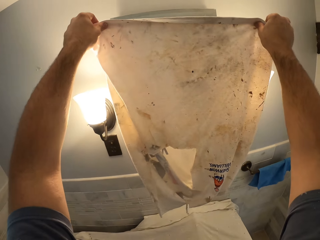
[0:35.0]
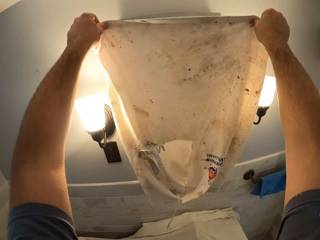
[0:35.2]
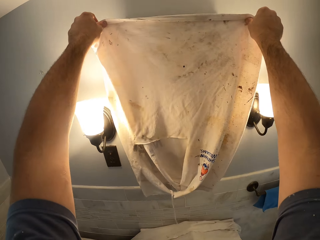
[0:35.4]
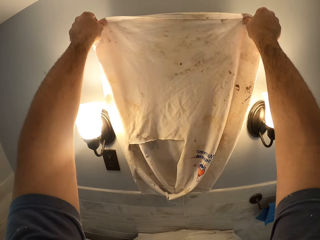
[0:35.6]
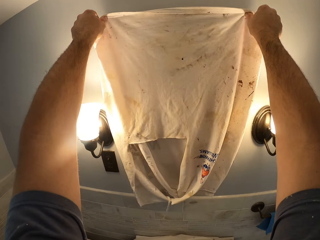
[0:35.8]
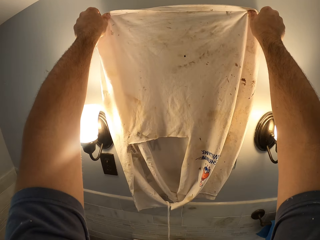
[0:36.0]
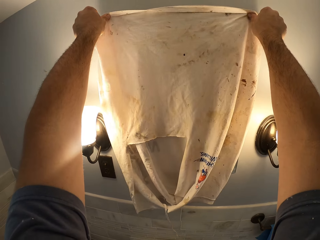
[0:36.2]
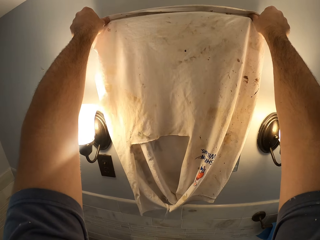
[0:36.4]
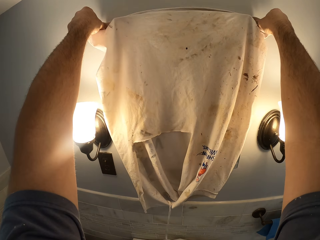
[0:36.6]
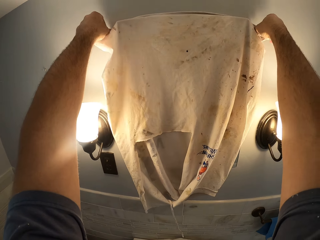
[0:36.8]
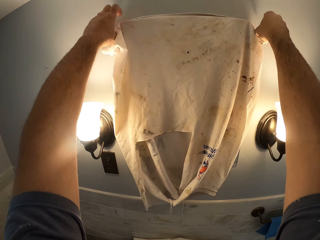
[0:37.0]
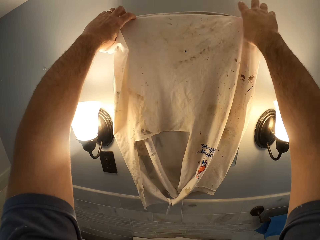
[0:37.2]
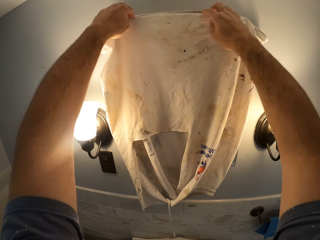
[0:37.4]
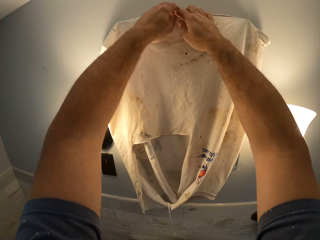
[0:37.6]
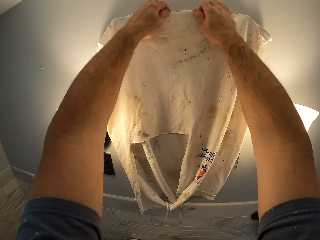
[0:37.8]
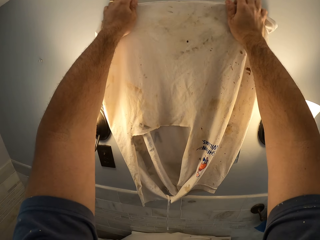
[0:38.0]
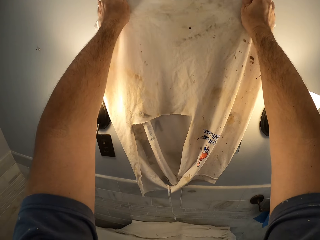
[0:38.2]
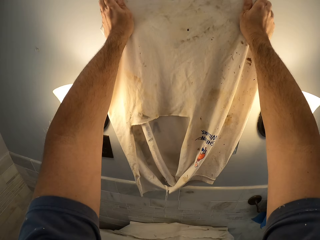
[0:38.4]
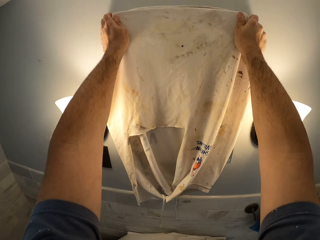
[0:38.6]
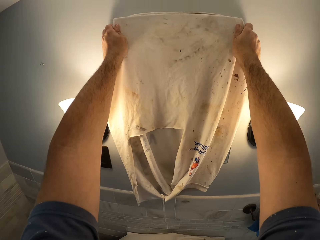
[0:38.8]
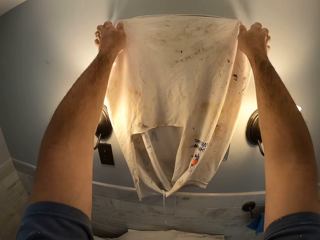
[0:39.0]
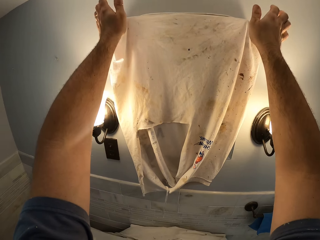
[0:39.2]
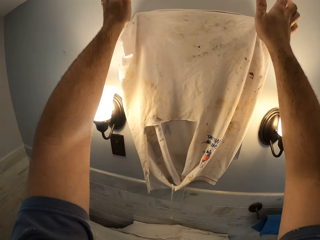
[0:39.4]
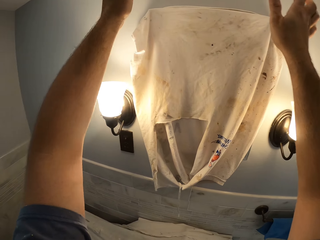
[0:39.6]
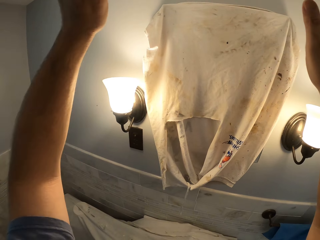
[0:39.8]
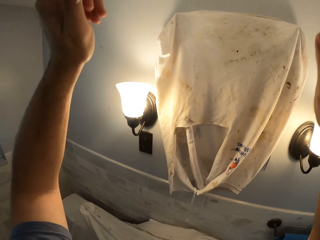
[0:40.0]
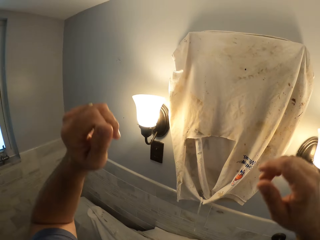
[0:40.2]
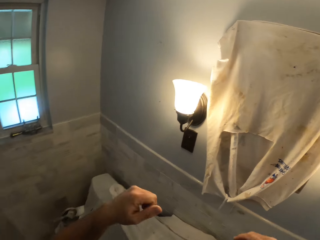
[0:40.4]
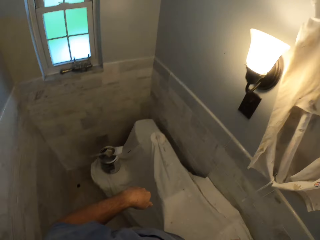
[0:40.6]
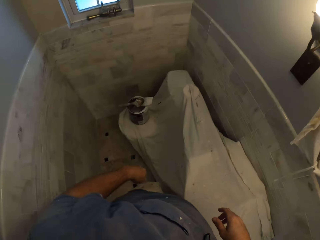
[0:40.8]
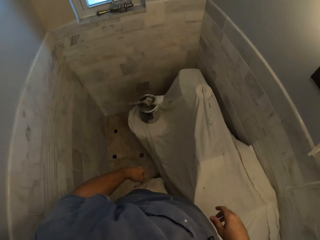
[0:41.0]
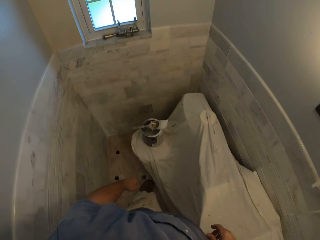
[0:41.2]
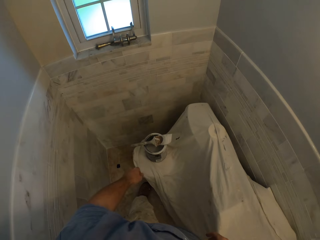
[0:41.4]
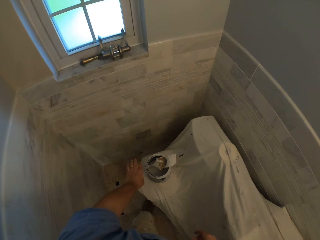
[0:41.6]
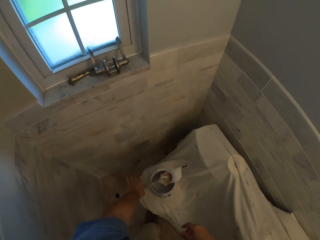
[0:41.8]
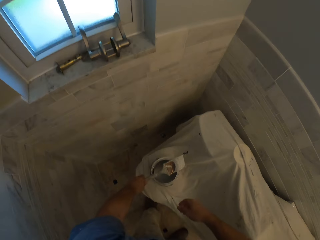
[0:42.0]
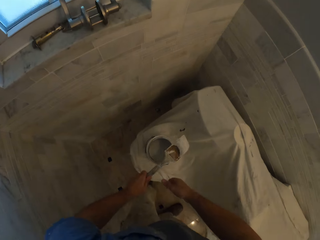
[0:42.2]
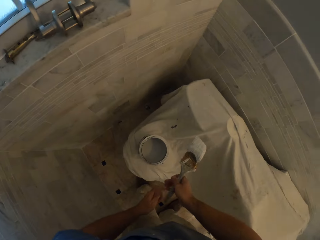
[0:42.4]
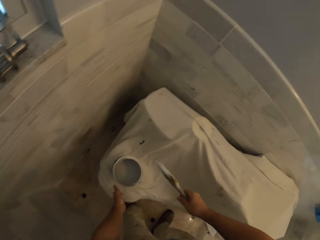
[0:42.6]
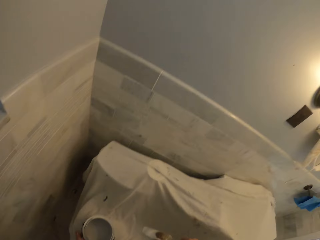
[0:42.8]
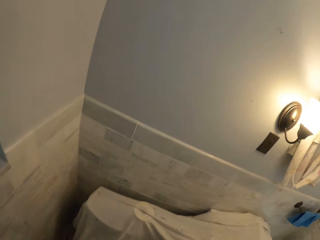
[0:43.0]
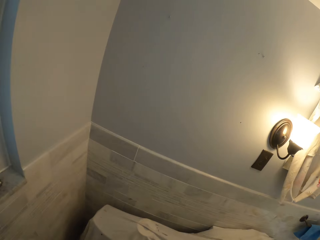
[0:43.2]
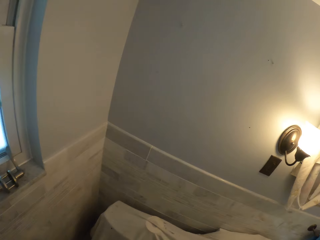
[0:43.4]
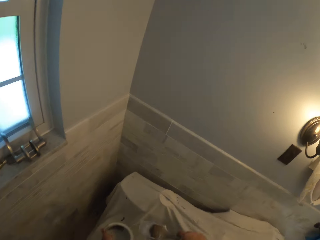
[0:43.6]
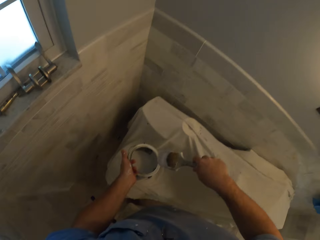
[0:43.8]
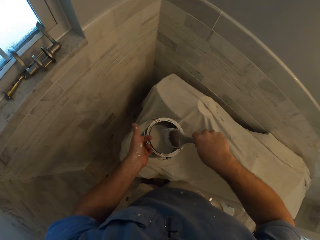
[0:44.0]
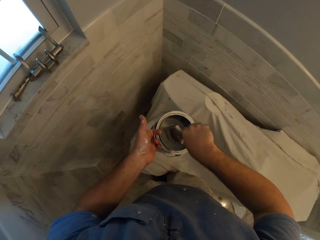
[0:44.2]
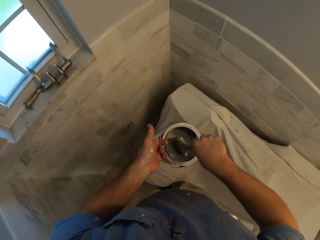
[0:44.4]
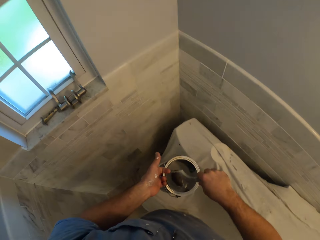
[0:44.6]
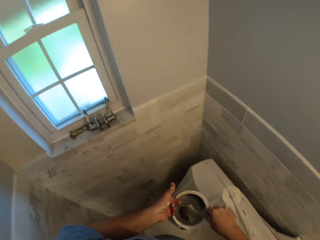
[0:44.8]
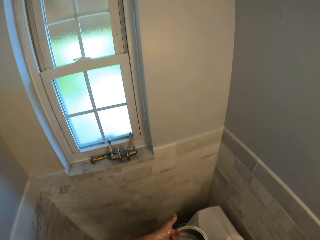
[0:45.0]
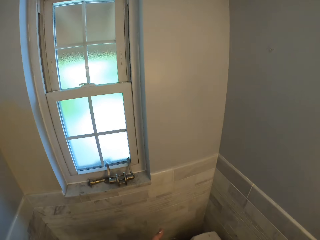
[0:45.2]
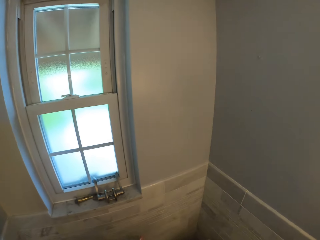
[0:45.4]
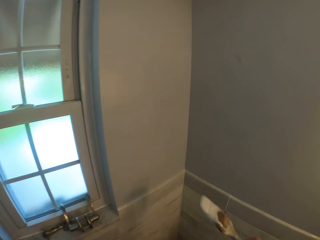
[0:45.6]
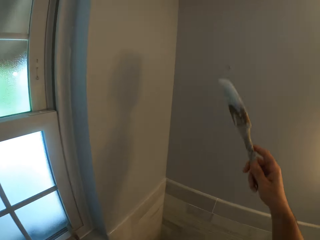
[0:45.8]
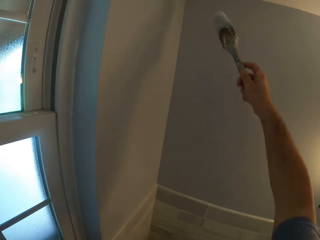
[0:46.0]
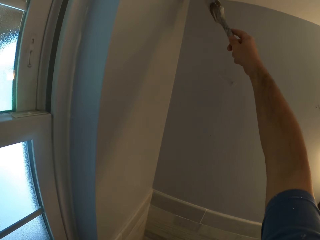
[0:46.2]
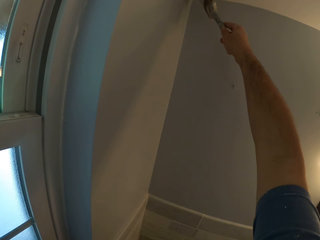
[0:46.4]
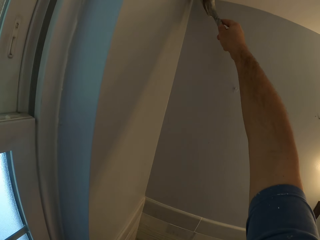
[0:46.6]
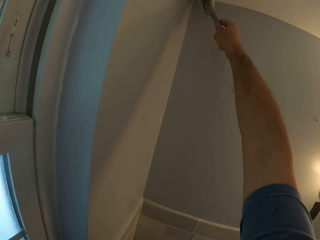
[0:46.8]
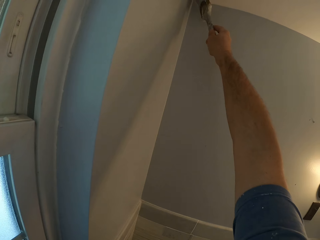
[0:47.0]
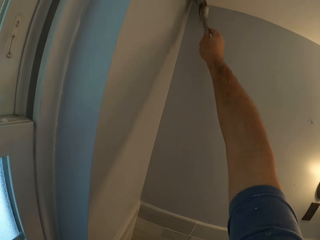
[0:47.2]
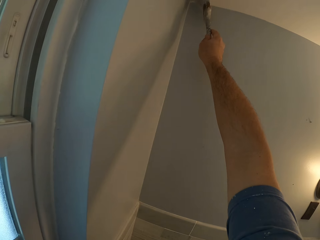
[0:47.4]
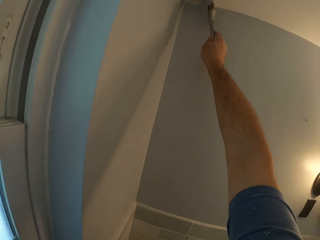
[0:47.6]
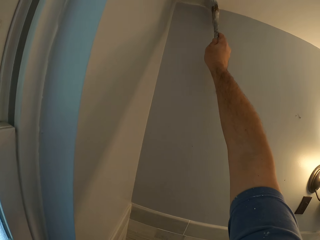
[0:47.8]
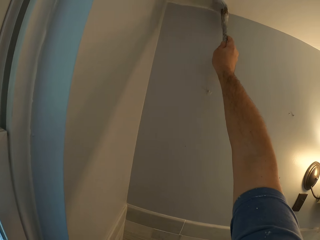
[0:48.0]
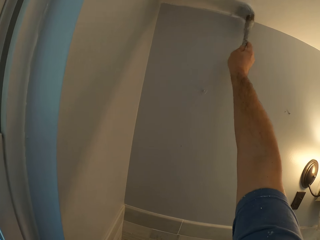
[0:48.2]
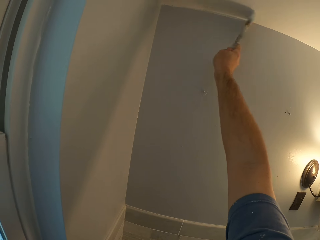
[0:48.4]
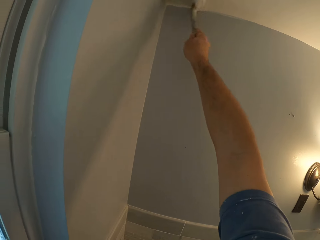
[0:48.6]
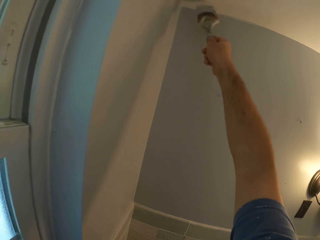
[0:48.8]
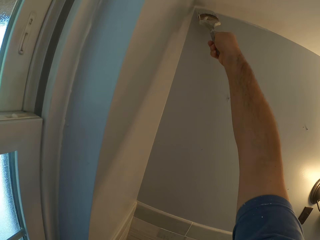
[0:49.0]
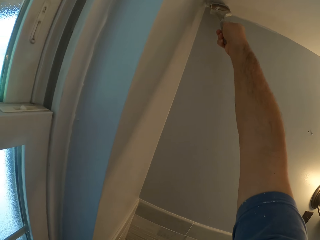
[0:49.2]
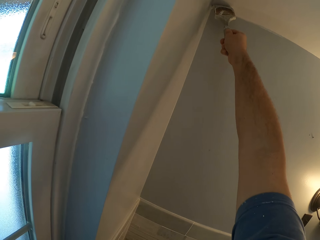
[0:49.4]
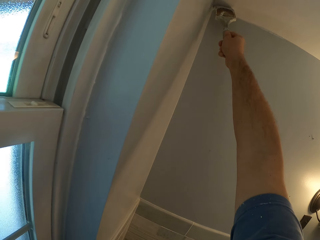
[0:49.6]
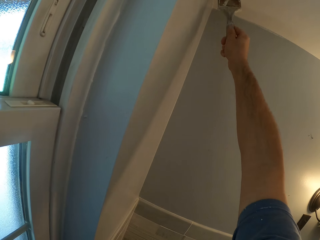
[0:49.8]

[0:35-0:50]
The camera wearer covers a mirror with the rag. He covers the sconce lights. He removes his hands from the lights. He bends. He picks the paint brush and passes the paint brush to his right hand. He dips the painting brush into the paint tin. He paints a ceiling with the paint brush. He paints the wall.

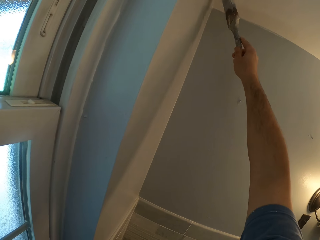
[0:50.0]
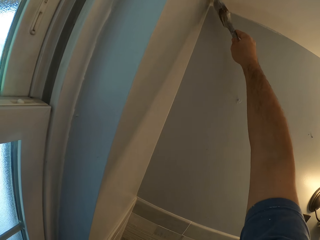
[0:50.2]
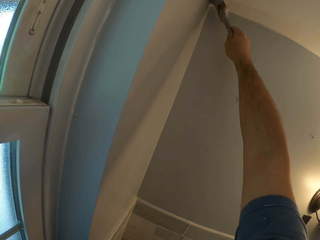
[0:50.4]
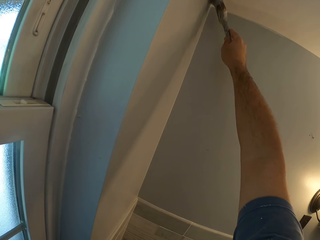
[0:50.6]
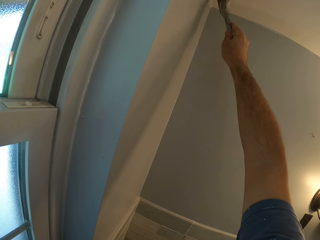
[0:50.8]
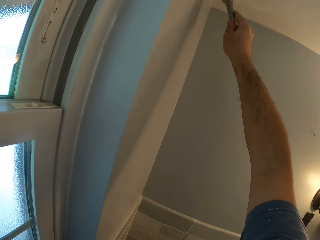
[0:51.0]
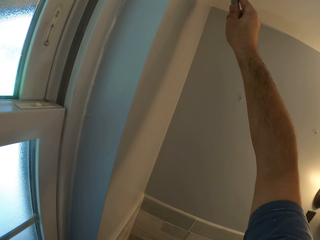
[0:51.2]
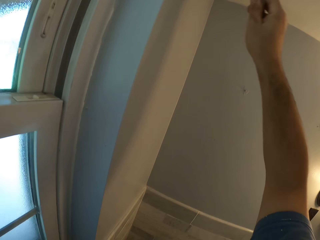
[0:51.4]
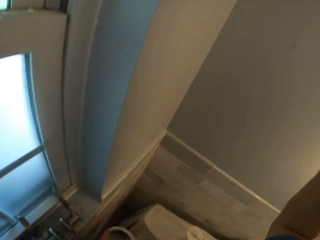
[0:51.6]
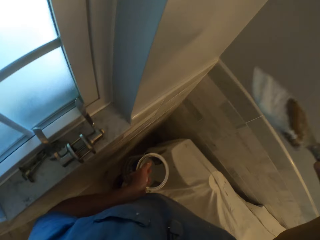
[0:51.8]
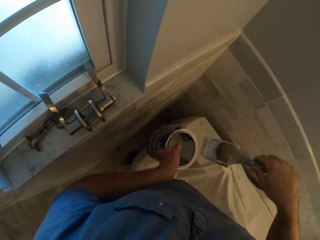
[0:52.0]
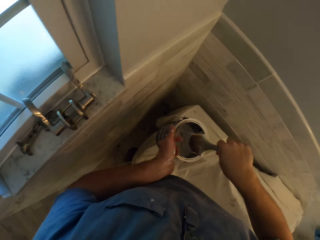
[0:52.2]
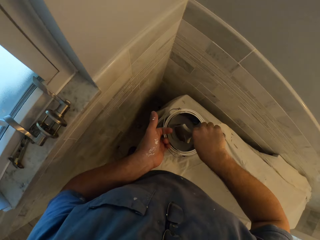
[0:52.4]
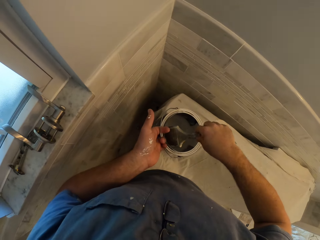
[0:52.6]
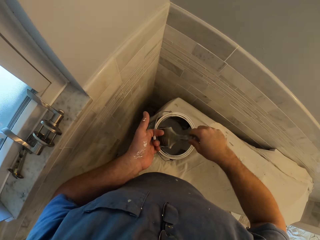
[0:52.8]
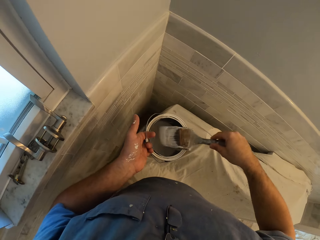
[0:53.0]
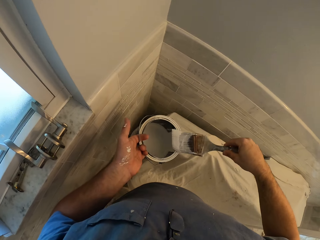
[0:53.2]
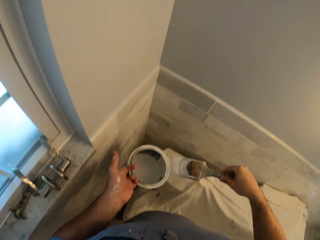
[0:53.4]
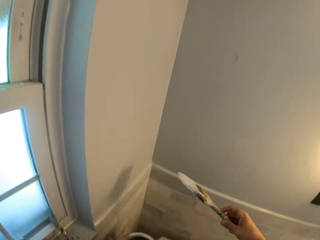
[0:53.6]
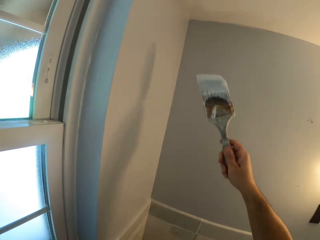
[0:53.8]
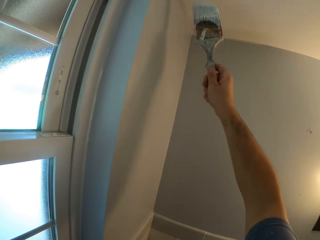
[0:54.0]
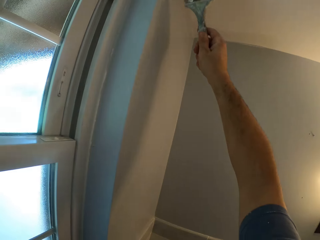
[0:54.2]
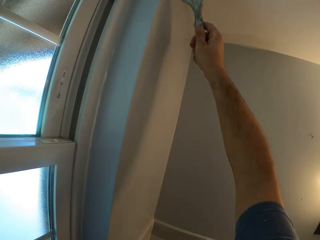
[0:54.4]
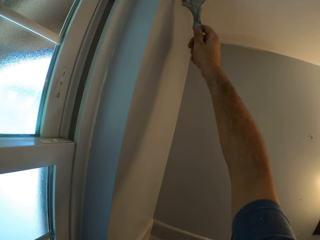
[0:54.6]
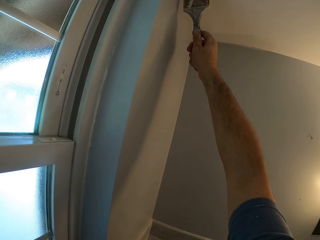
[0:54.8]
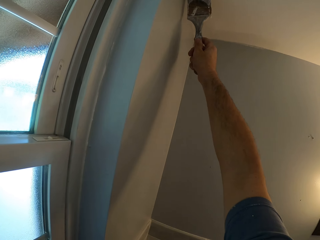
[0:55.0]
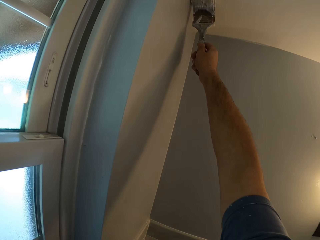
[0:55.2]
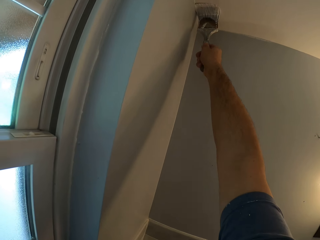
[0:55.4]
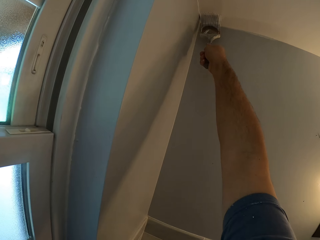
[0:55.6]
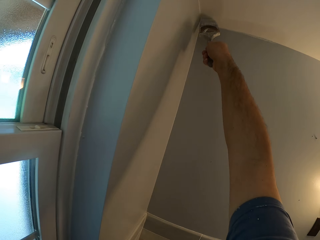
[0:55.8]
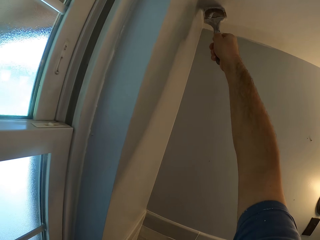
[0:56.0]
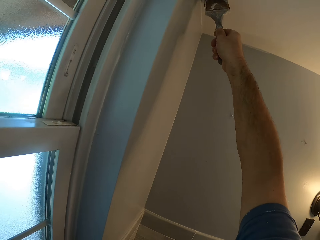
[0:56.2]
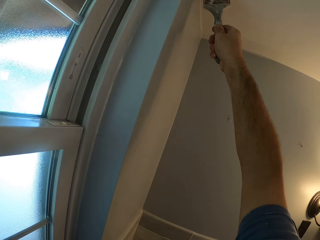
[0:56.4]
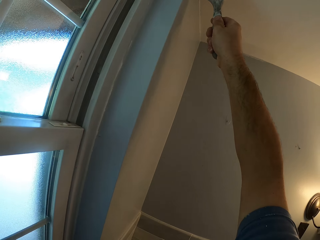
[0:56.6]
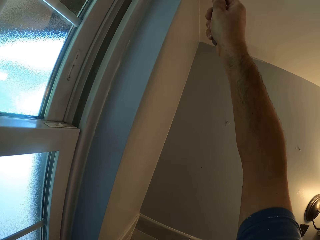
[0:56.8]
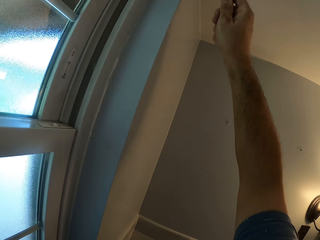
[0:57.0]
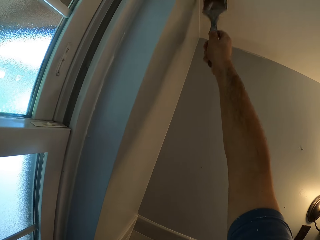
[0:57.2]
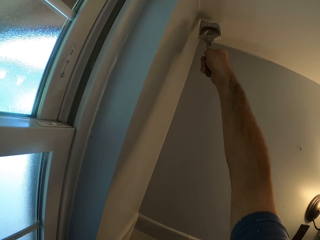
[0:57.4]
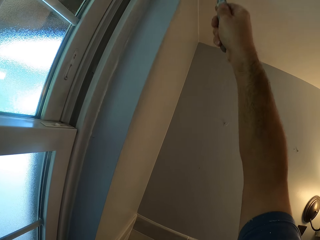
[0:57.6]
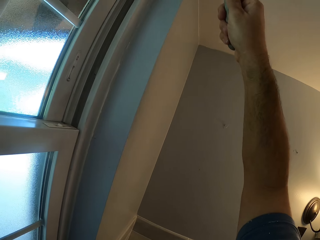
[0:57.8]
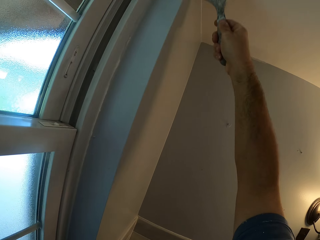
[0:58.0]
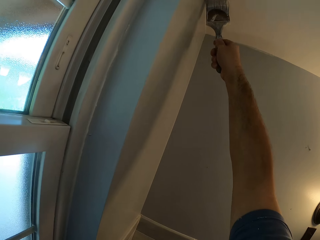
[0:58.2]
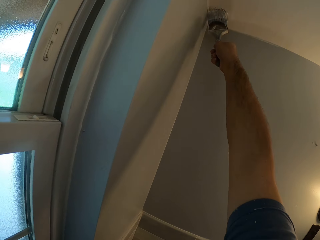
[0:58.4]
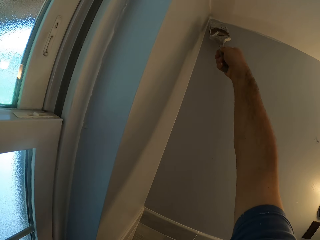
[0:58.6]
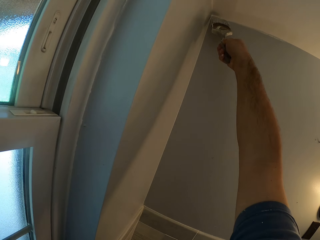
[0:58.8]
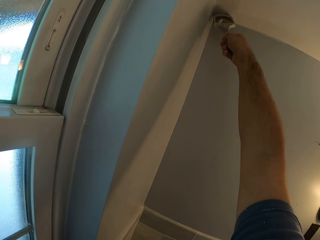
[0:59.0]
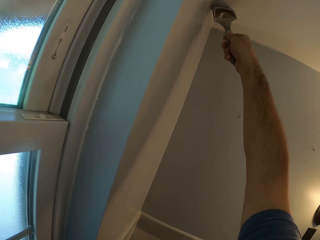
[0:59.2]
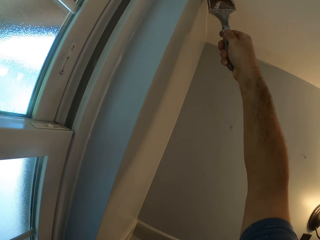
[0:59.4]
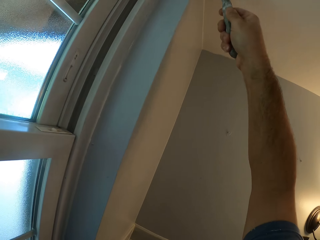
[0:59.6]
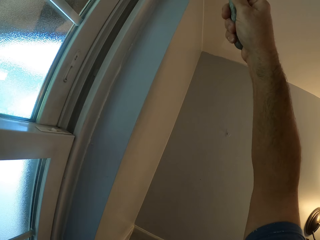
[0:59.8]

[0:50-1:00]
The camera wearer dips the painting brush into the paint tin. They paint the ceiling with the paint brush. They paint the wall.
